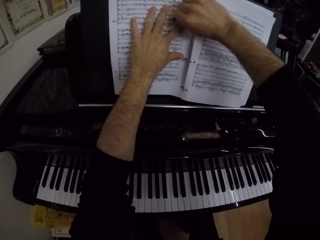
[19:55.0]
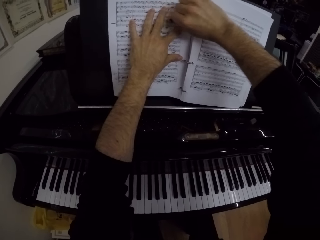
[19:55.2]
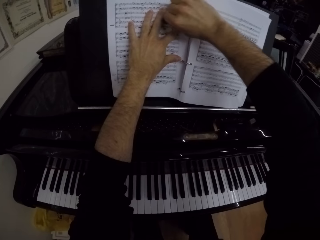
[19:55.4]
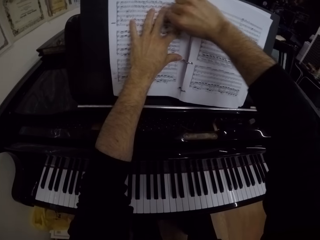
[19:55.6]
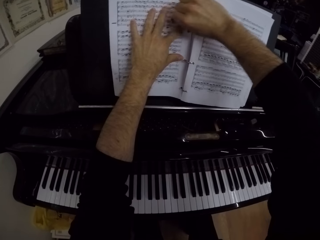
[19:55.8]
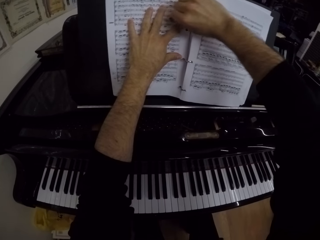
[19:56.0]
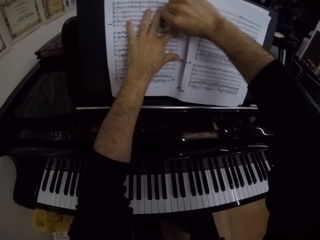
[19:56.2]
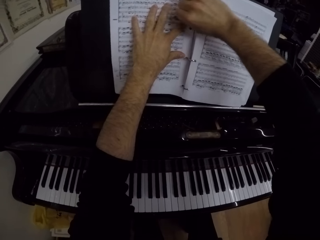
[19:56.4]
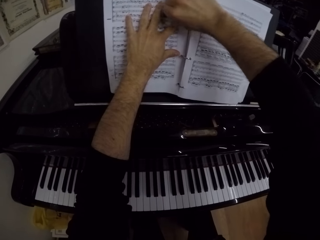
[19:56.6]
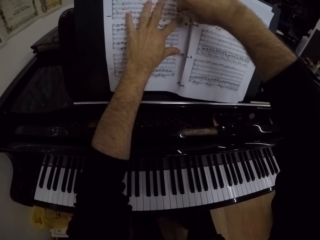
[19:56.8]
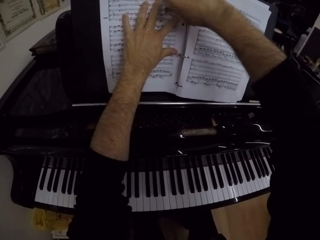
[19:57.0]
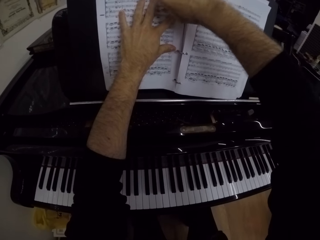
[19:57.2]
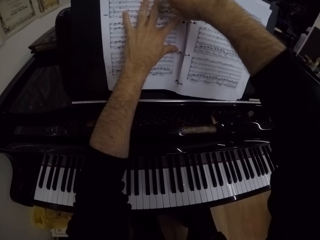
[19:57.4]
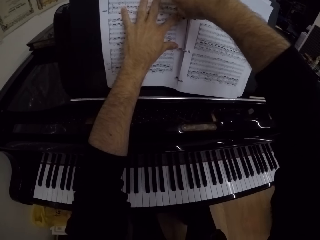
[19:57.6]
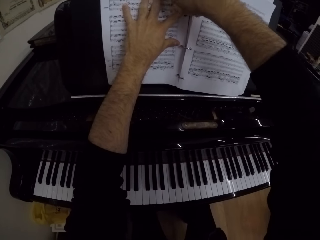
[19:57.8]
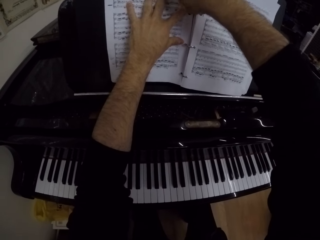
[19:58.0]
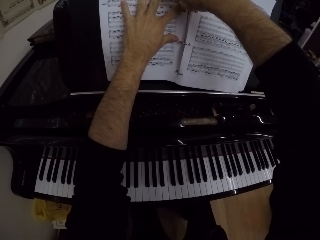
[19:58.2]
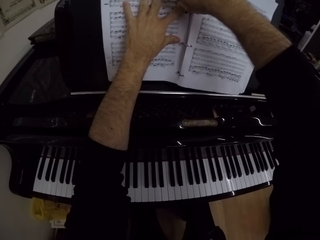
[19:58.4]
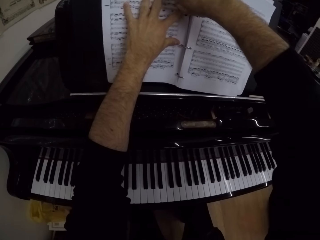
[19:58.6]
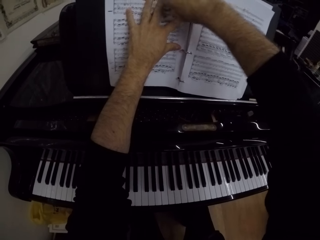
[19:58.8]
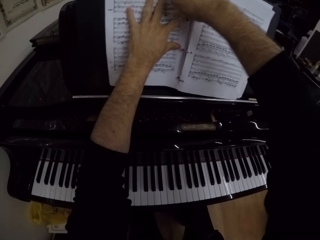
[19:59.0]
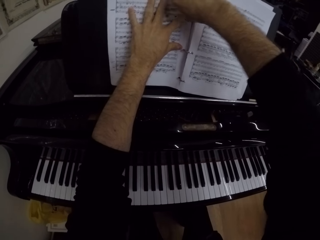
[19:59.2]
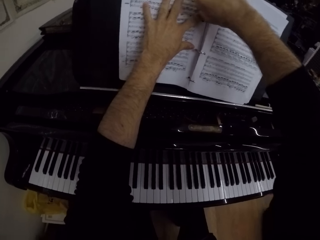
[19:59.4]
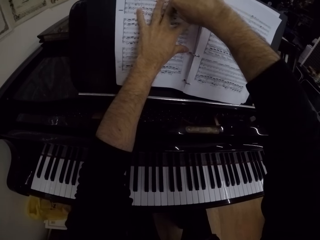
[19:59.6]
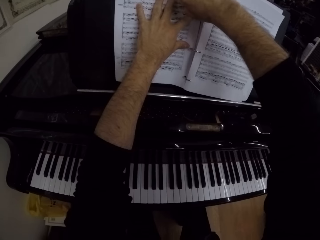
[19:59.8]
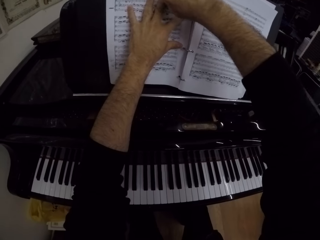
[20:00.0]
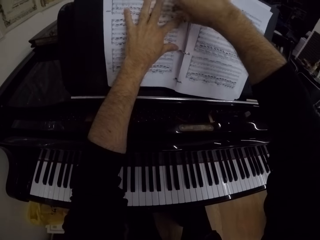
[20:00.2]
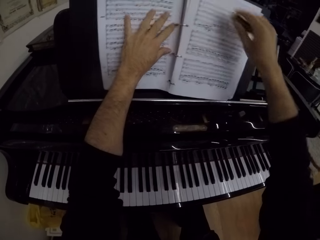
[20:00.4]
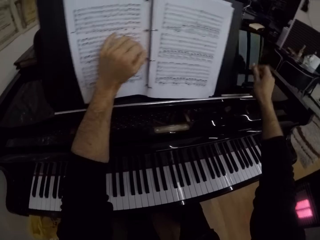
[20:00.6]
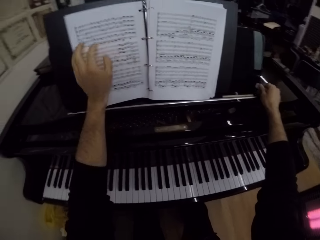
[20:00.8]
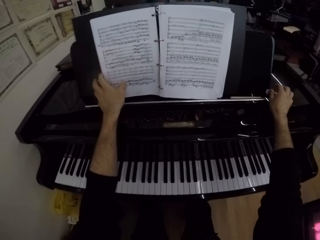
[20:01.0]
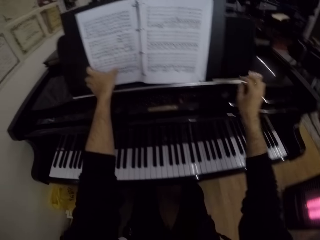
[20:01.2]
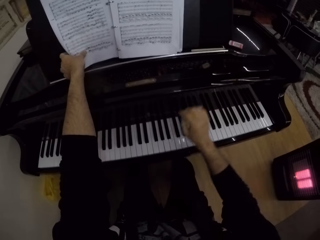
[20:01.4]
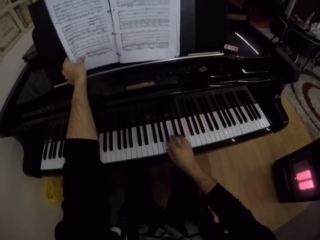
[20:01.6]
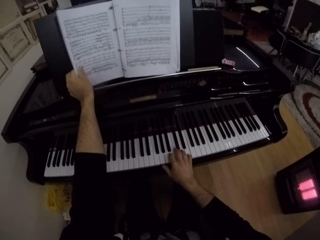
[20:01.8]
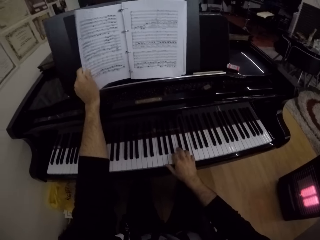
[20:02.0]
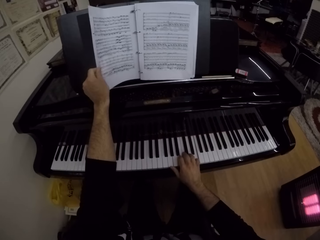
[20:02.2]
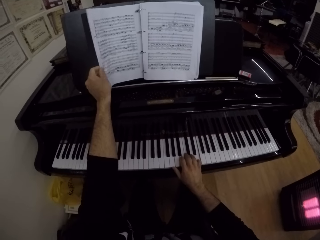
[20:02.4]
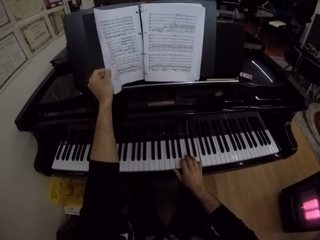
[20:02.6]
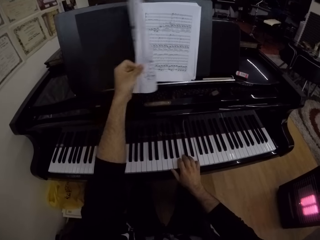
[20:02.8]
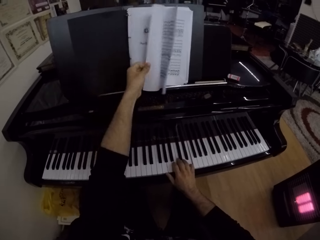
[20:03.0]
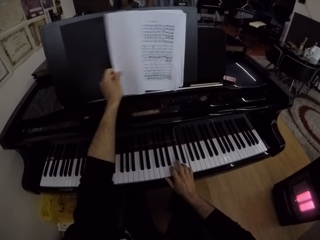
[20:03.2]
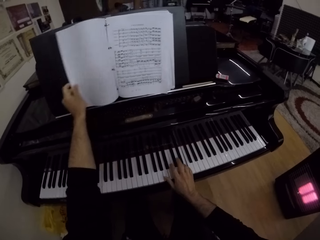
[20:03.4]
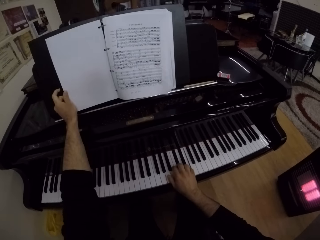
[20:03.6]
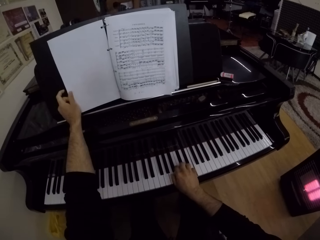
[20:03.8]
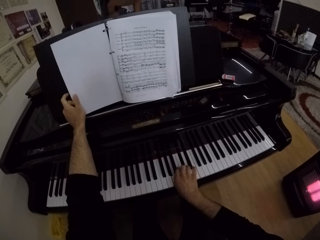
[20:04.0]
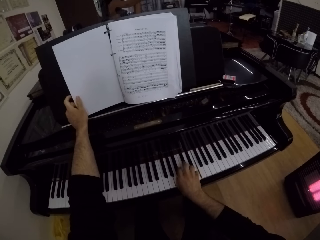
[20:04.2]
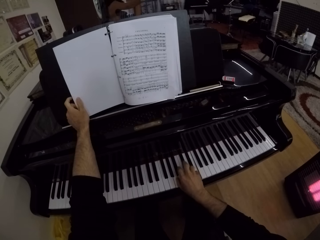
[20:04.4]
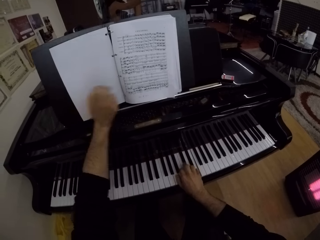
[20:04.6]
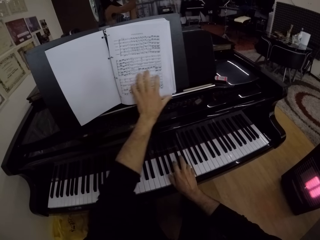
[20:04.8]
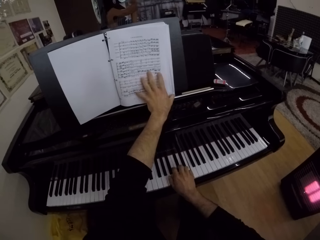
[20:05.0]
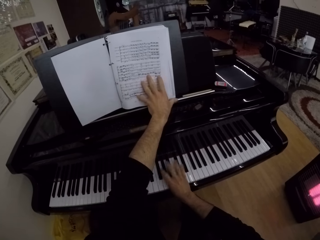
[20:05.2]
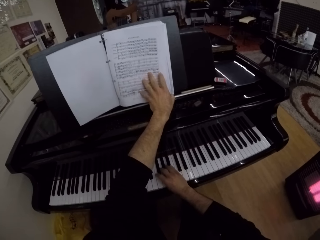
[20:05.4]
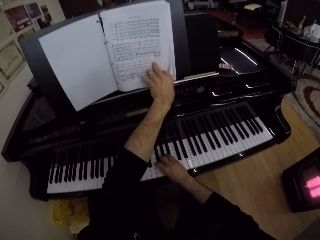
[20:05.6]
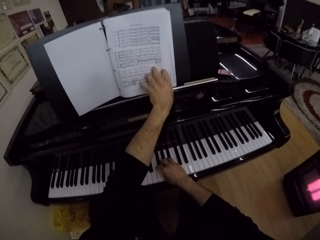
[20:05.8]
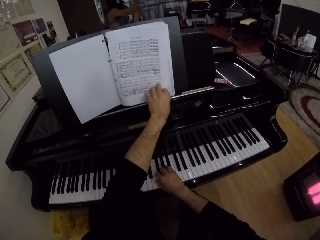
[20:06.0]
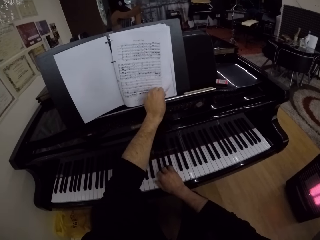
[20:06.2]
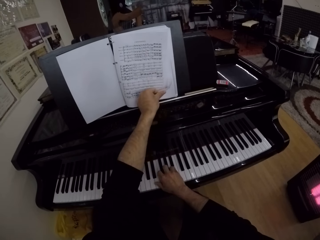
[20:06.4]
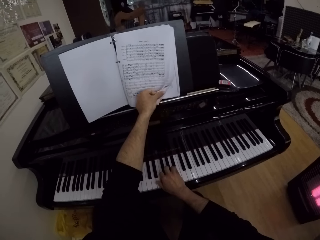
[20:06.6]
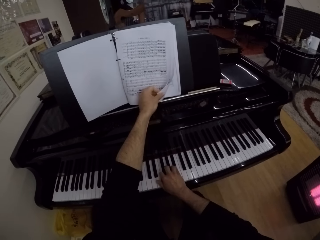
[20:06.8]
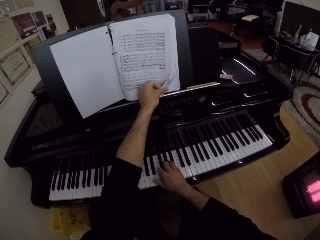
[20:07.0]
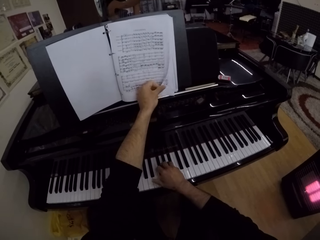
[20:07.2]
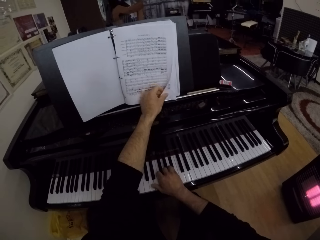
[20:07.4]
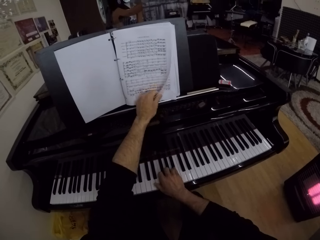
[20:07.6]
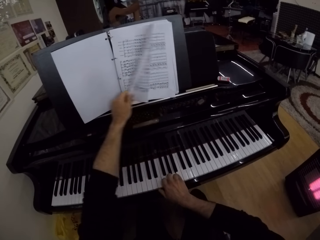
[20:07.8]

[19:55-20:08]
The camera wearer erases the book file. He drops the eraser on the piano with his right hand. He touches the music manuscript with his left hand. He plays the piano with his right hand. He flips the music manuscript with his left hand. He opens the book file. He touches the music manuscript with his left hand. He flips the music manuscript with his left hand.

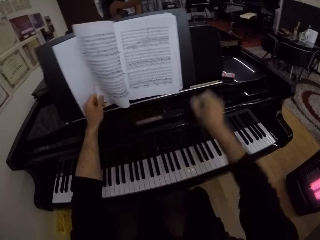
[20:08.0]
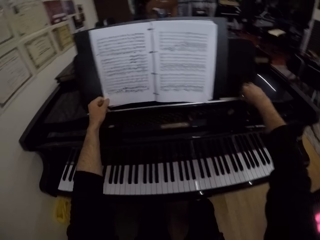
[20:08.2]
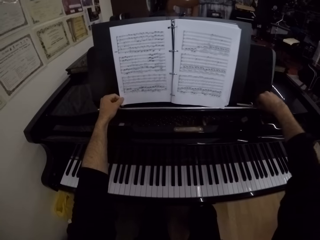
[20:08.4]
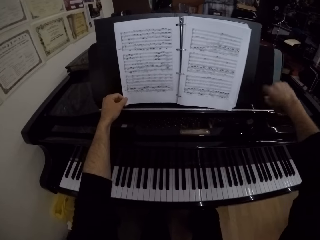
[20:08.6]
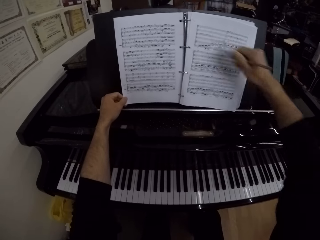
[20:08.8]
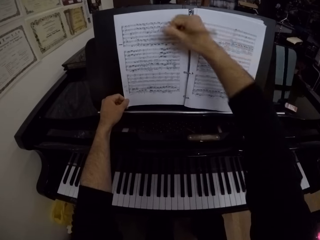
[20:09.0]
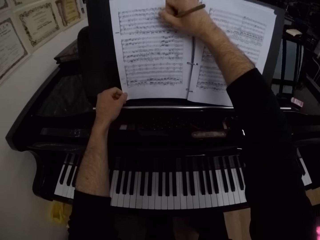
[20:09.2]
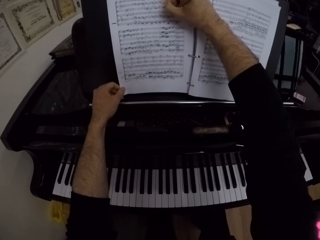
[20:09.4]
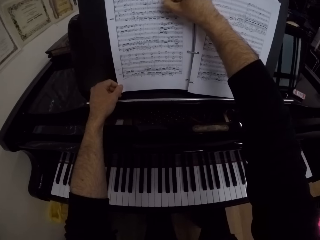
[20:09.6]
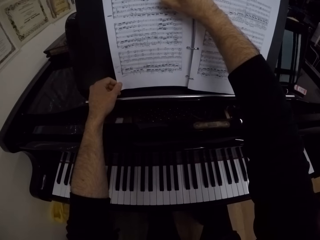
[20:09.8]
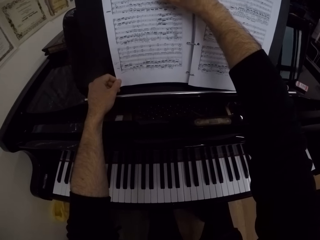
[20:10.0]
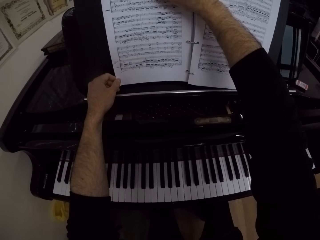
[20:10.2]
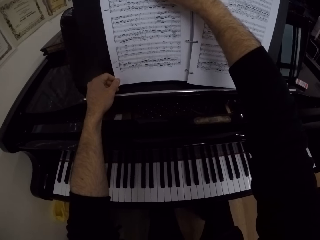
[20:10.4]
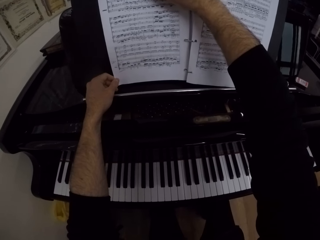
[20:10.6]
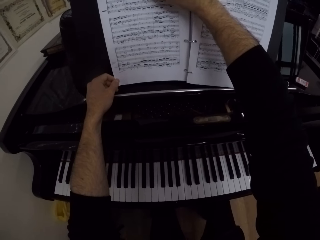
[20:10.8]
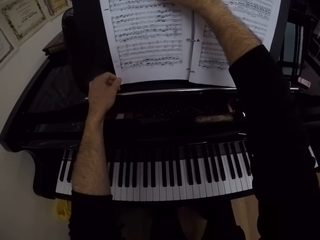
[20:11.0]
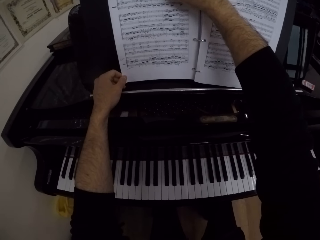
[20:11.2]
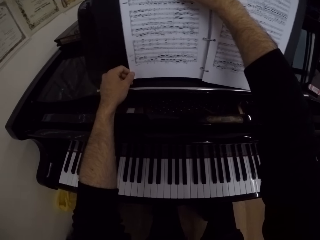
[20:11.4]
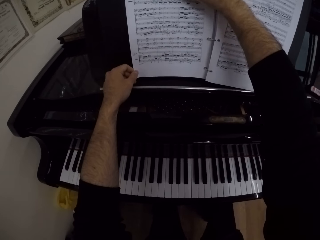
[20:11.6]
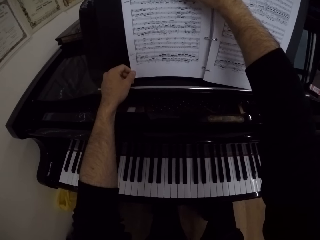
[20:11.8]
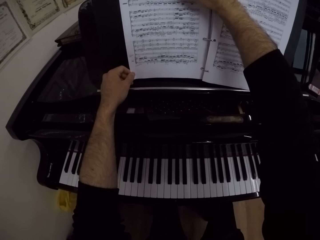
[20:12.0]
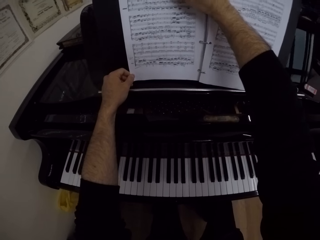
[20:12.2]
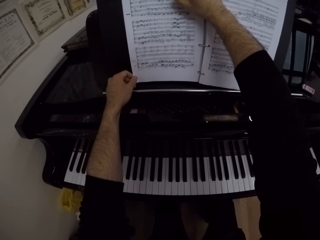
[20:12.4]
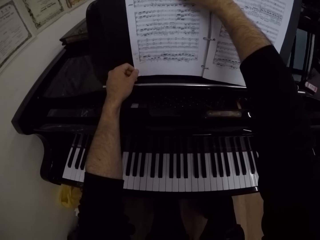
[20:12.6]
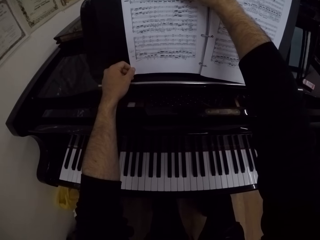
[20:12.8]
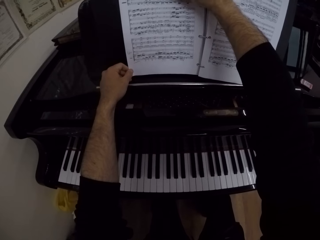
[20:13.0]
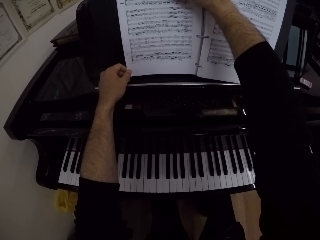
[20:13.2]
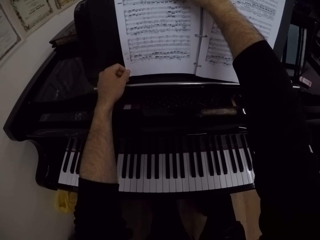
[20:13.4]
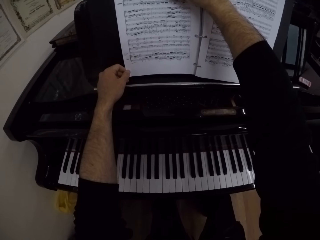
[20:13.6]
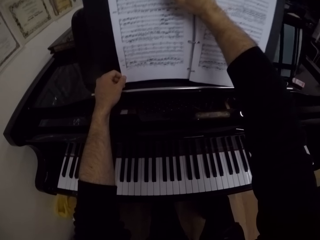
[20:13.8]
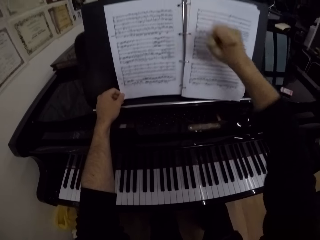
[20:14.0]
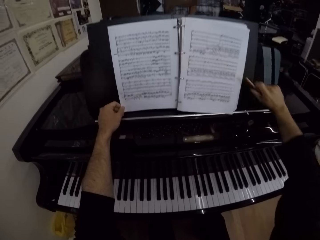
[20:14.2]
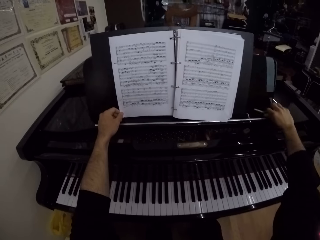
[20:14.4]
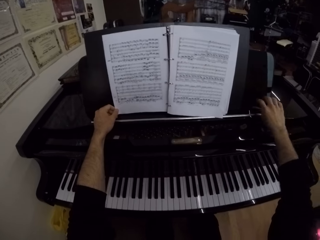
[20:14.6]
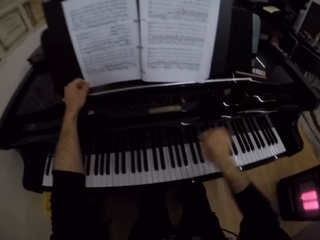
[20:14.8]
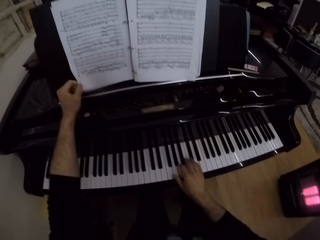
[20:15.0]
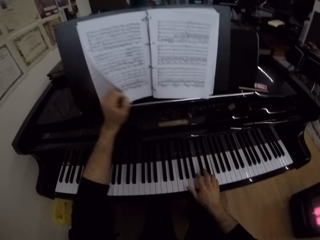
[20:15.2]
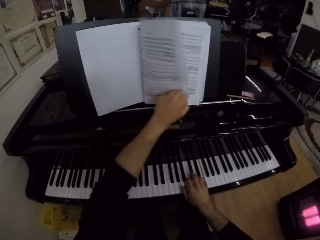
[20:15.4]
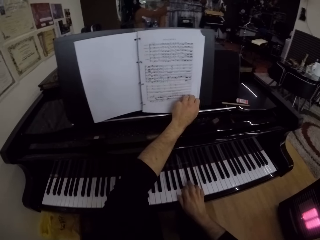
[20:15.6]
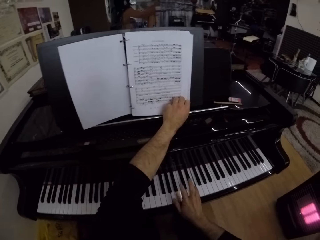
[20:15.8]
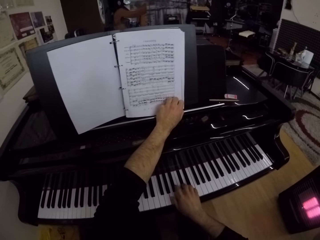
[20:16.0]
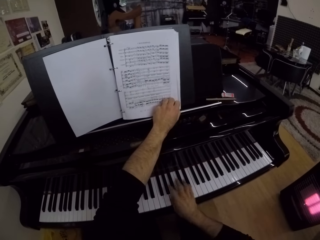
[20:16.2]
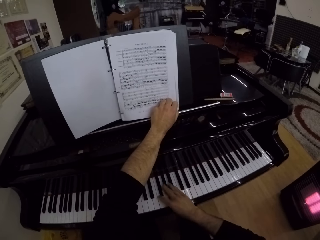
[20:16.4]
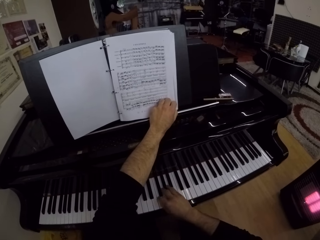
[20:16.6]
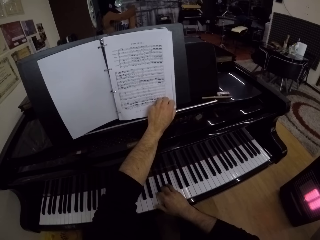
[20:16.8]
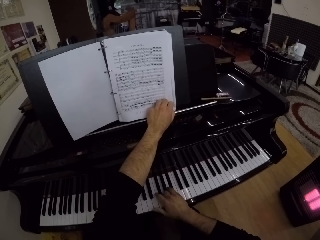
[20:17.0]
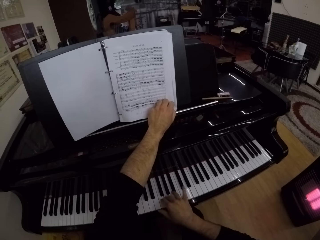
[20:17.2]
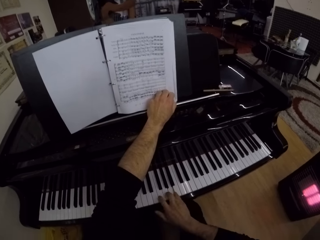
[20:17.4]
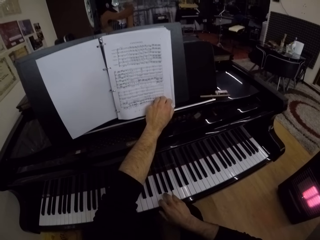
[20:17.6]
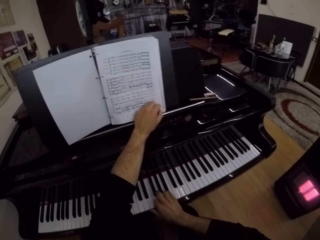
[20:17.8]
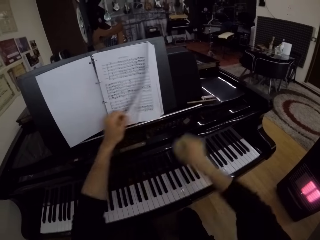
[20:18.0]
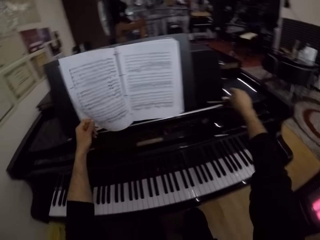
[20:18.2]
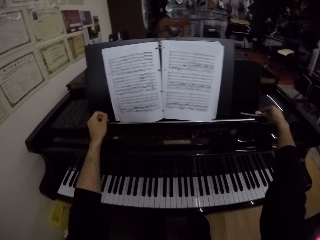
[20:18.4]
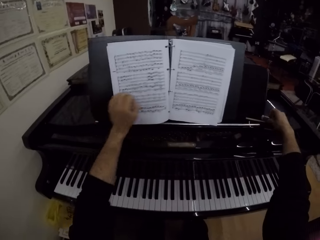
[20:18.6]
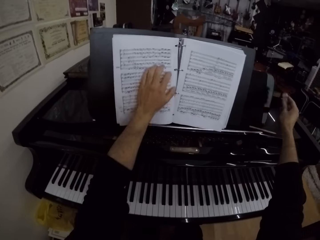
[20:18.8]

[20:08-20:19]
The camera wearer opens the book file. He picks up a pencil from the piano with his right hand. He writes on the music manuscript with the pencil in his right hand. He drops the pencil on the piano with his right hand. He plays the piano with his right hand. He flips the music manuscript with his left hand. He opens the book file. He picks up the eraser on the piano with his right hand.
